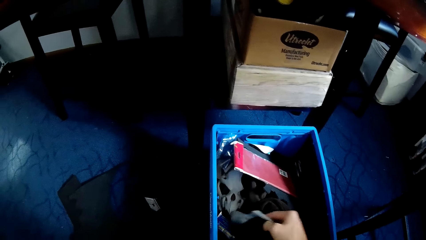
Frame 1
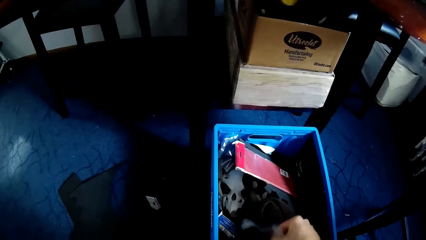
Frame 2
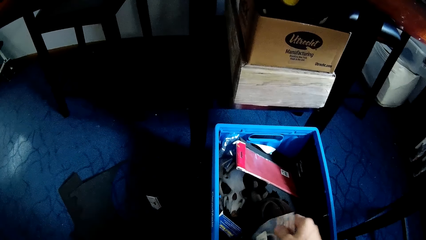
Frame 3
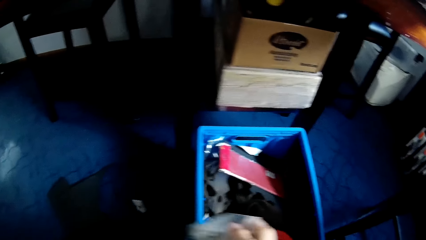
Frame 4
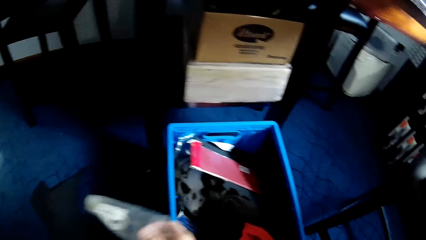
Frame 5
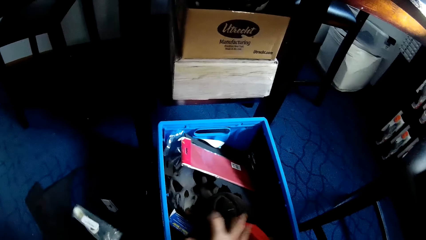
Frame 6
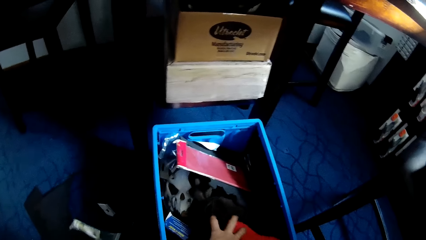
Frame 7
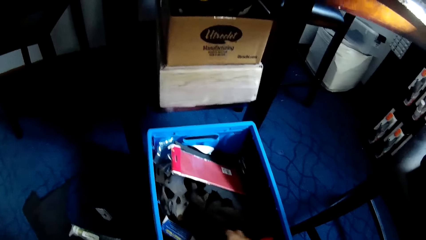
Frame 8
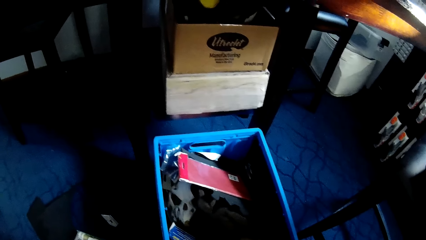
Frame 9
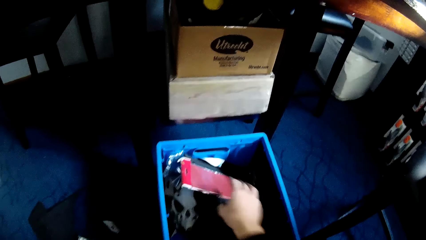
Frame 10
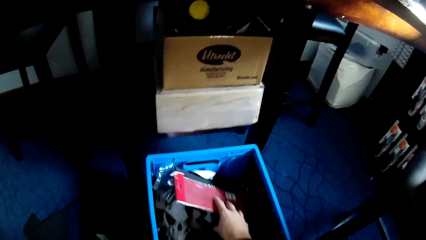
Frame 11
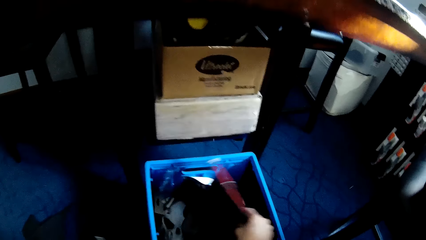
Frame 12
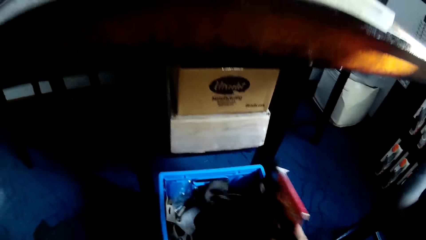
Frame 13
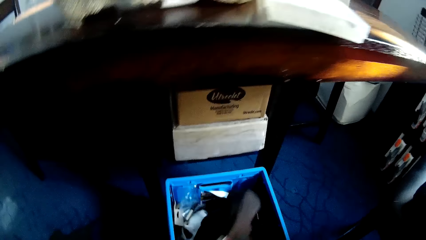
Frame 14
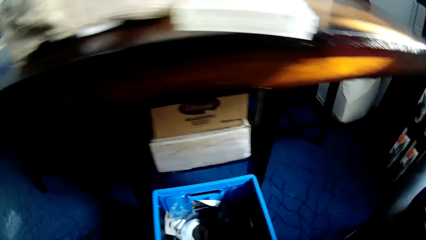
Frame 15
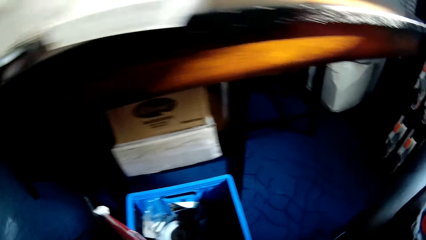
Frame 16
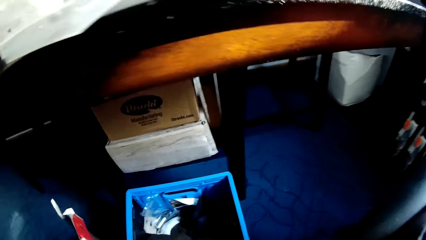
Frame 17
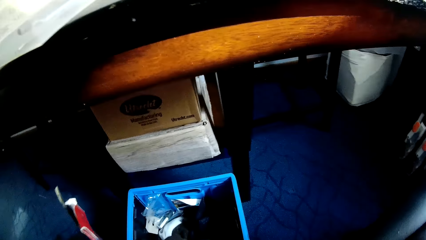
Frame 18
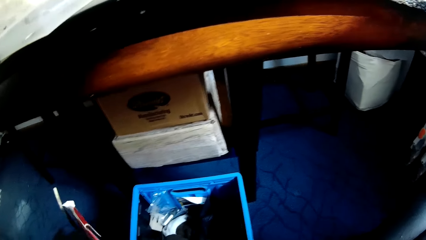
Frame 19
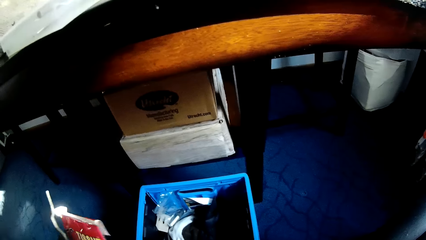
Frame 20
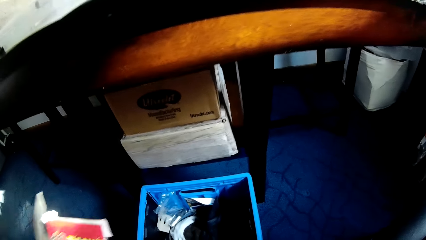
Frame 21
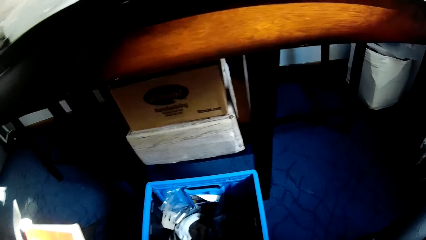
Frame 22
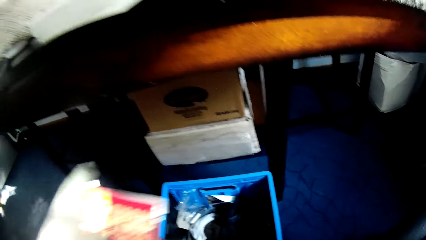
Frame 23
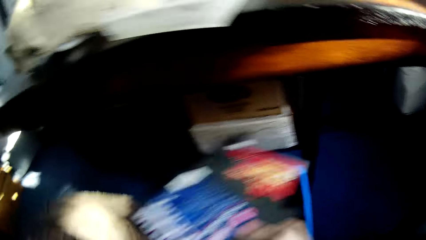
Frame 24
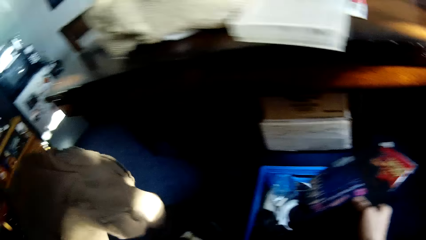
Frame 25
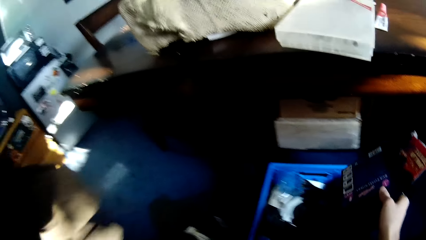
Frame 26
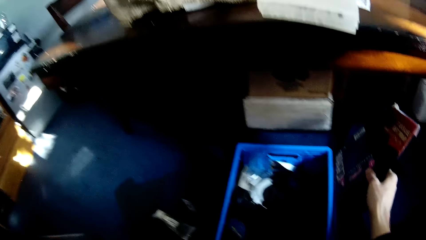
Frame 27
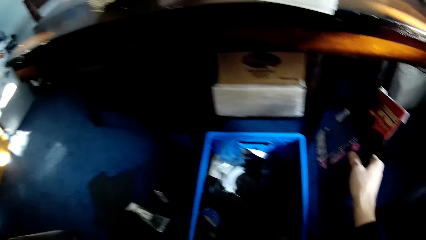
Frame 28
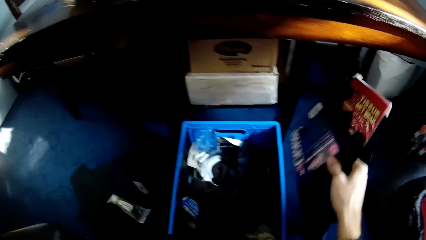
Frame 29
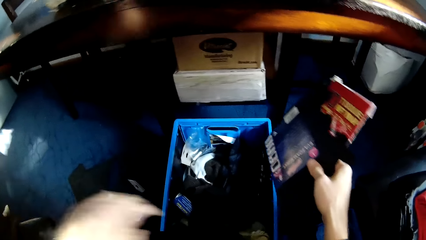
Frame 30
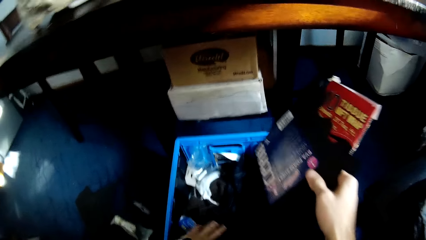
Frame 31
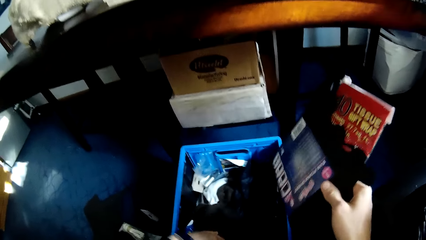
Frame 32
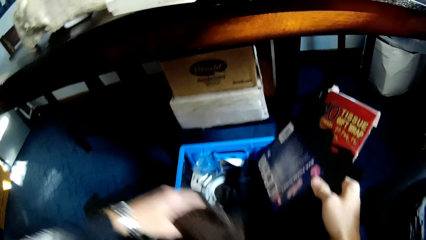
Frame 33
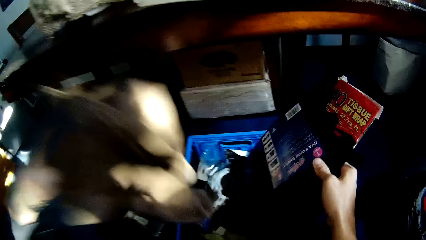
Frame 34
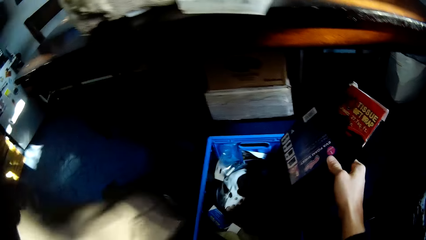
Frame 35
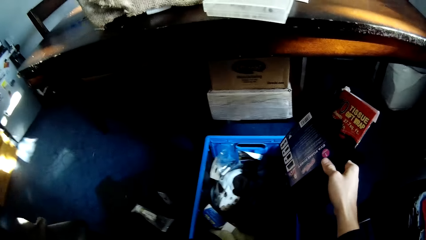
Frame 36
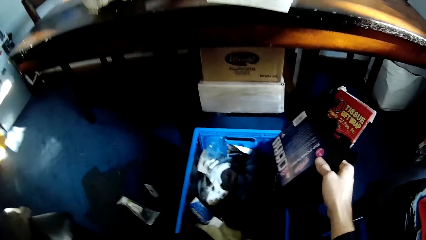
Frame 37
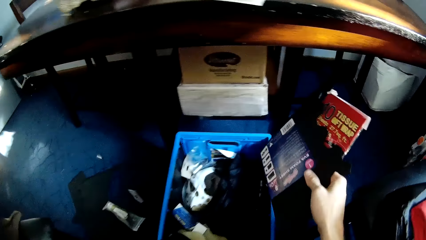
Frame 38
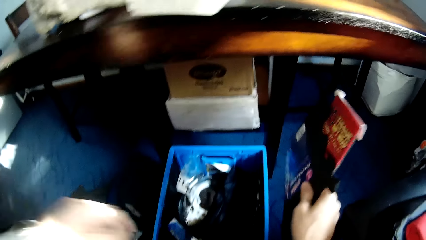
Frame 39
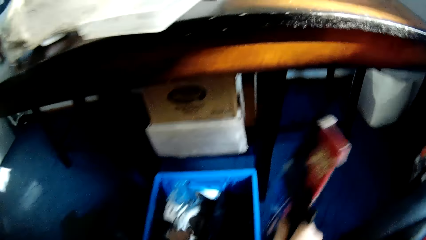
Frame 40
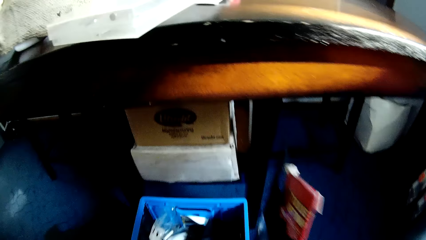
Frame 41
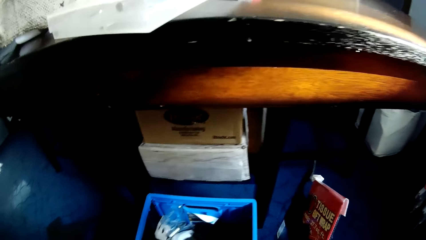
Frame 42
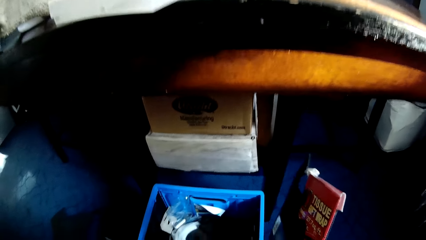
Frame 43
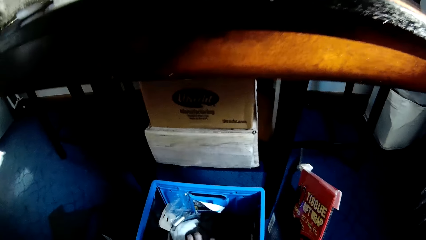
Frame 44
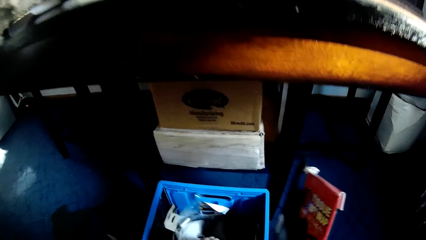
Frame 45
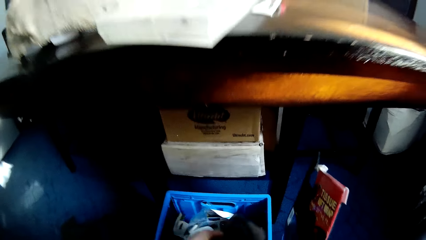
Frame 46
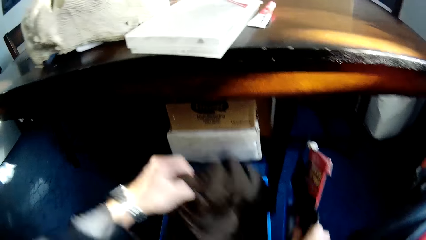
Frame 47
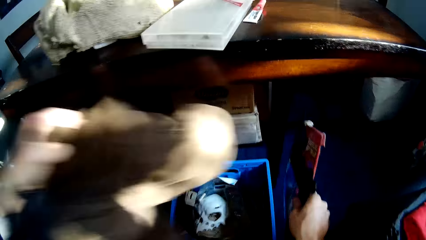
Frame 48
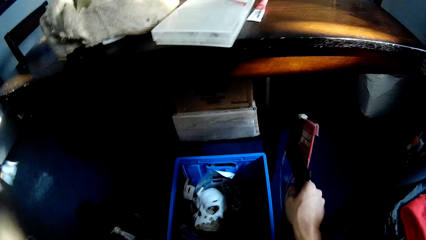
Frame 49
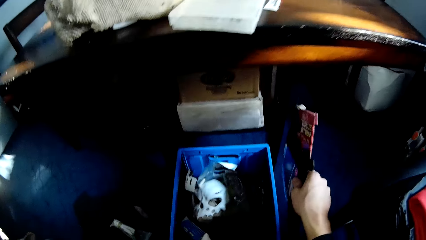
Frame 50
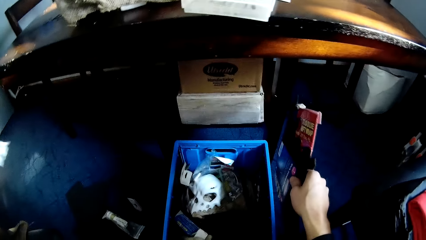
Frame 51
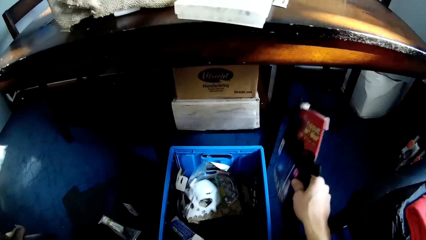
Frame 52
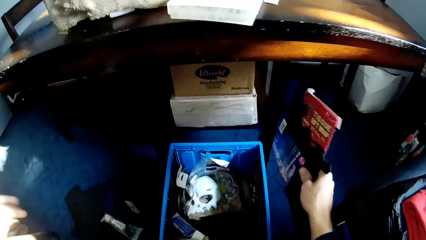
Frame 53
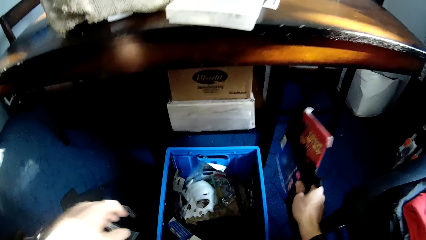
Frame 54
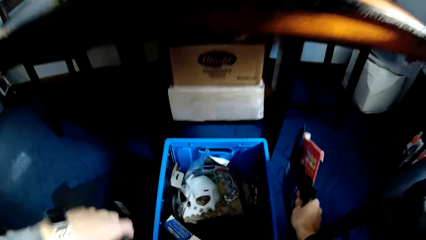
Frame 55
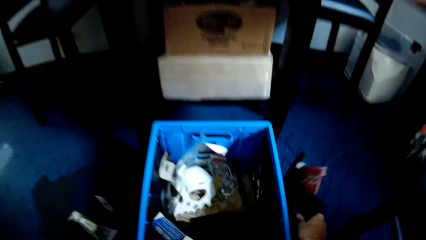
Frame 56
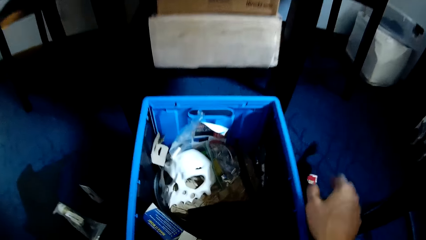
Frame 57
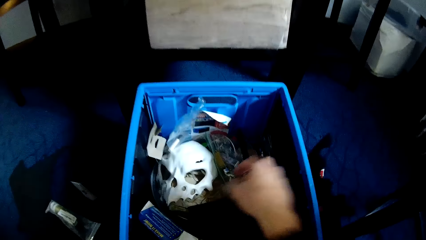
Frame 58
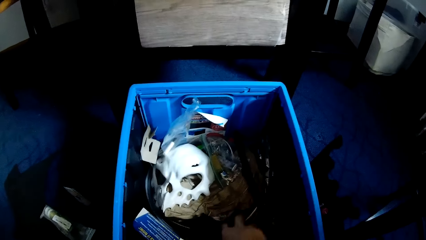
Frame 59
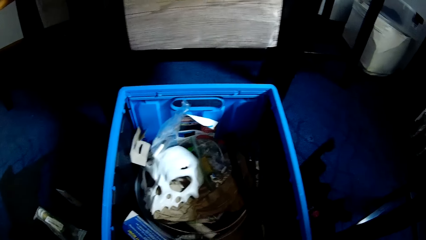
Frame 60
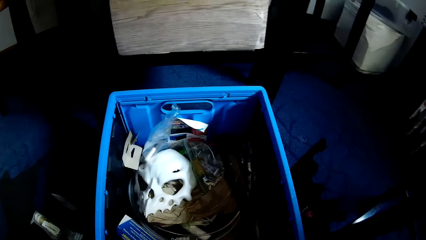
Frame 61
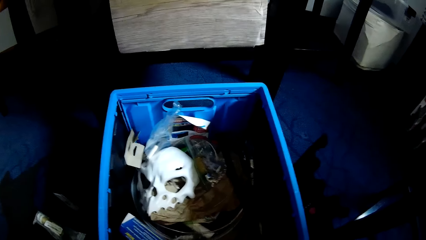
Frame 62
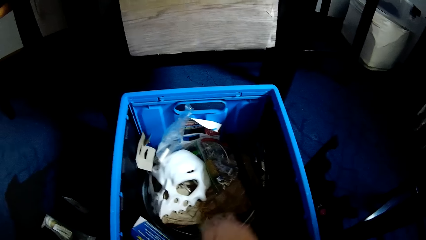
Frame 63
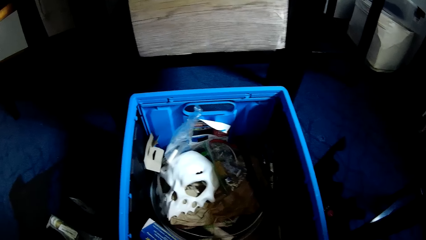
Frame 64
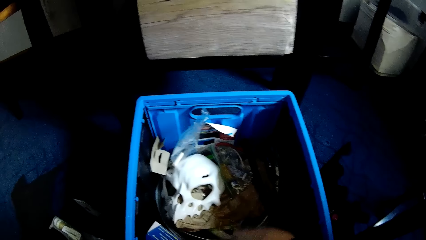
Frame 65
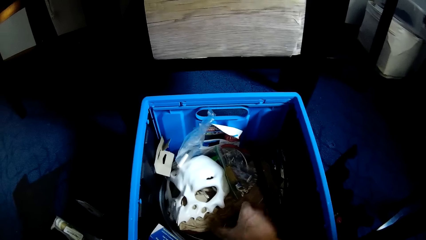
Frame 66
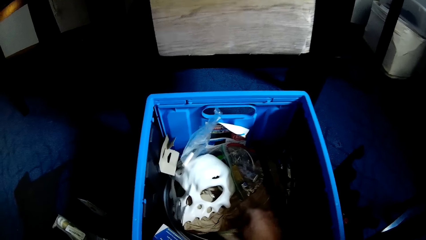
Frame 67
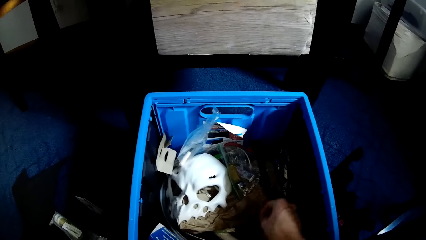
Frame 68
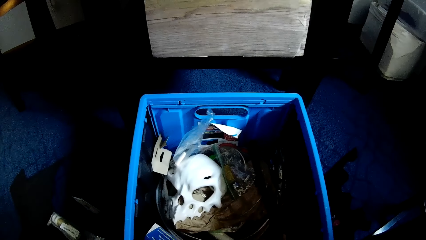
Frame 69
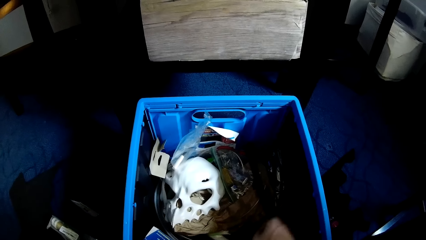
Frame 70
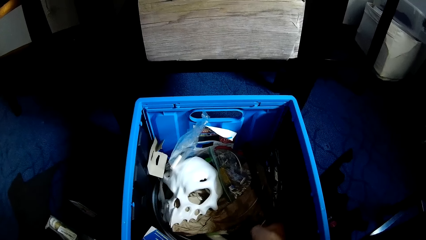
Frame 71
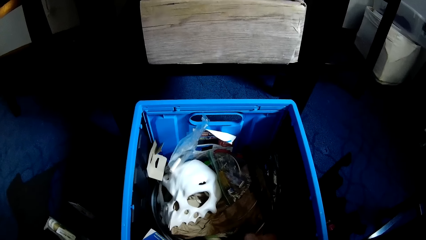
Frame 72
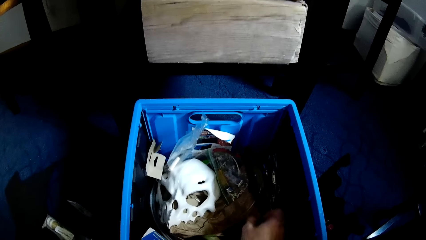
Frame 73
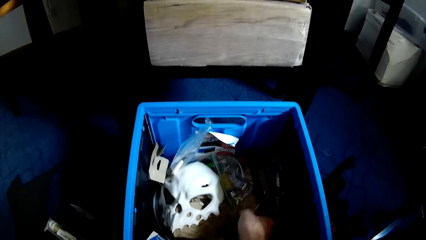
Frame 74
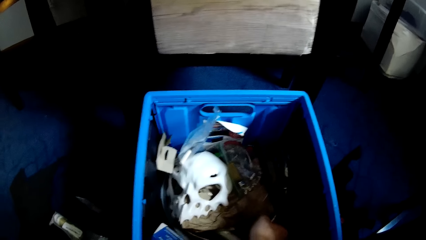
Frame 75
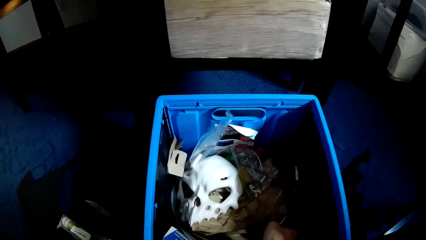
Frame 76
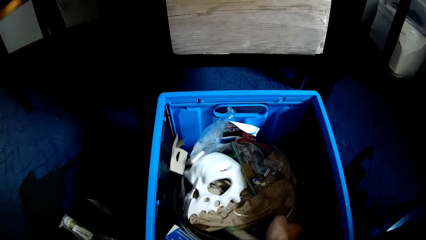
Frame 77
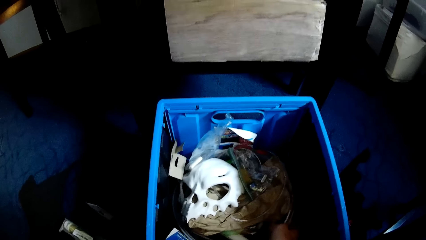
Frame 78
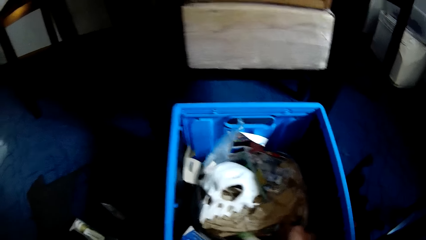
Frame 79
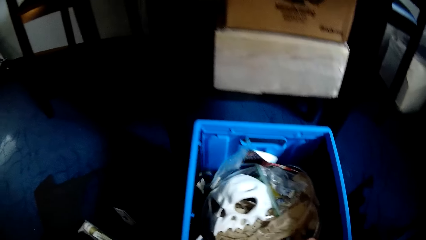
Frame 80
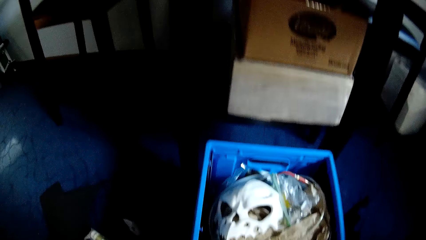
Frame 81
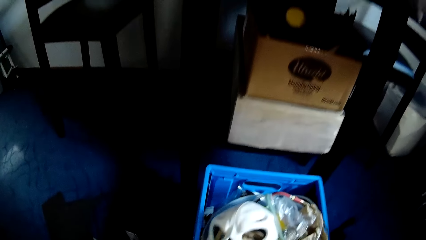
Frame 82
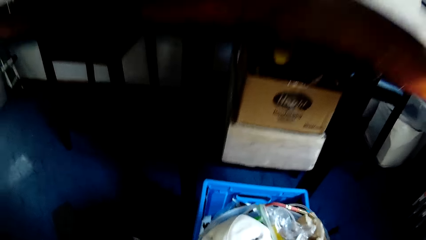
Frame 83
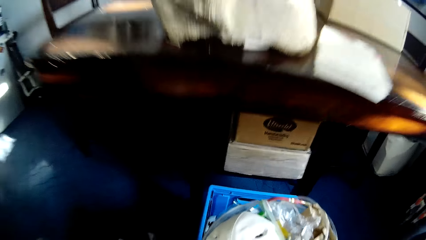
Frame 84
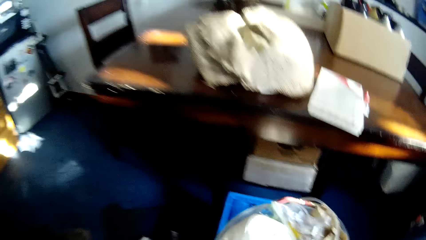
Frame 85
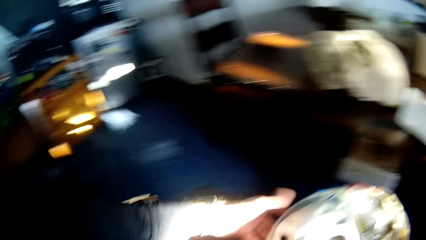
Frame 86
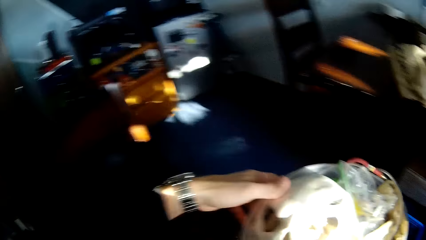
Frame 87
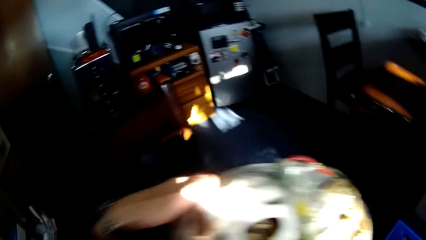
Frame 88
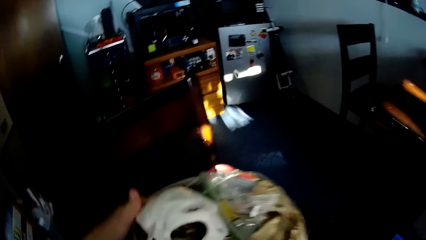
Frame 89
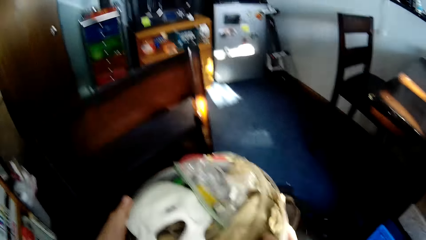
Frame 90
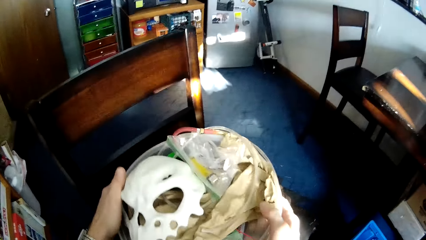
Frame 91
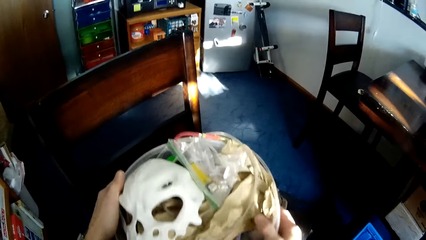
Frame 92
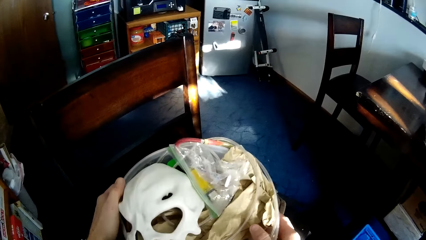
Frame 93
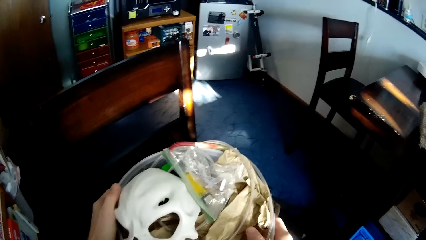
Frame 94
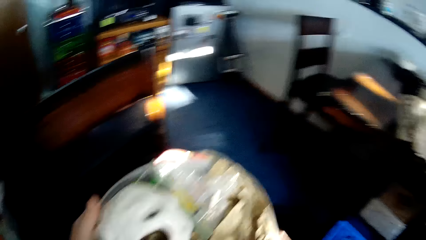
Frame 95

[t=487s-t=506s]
The camera wearer picks a tube container from the blue container. He drops the tube container on the floor. He picks another paper from the blue container. He drops another cloth on a chair. He takes another cloth from the blue container. He drops the cloth on the chair. He takes another cloth from the blue container. He drops the cloth on the chair. He drops the paper in his right hand on the floor. He takes a plastic container or basin from the blue container.
